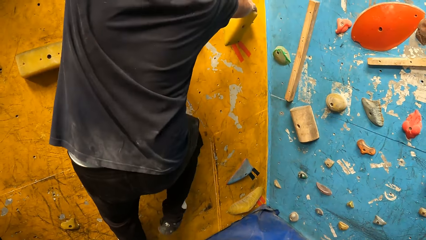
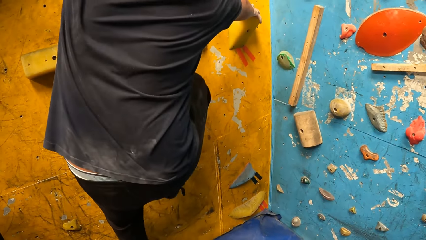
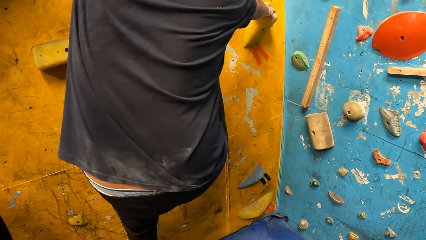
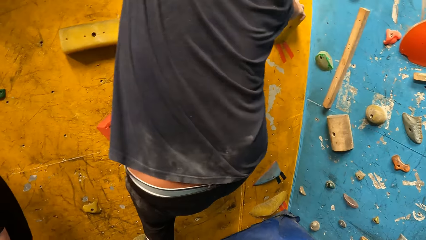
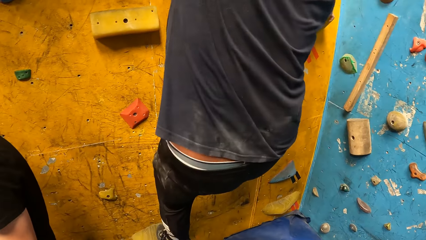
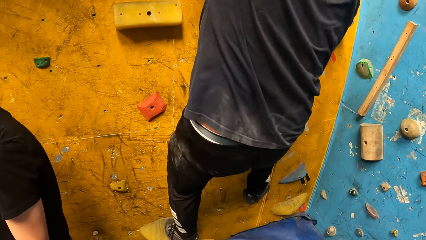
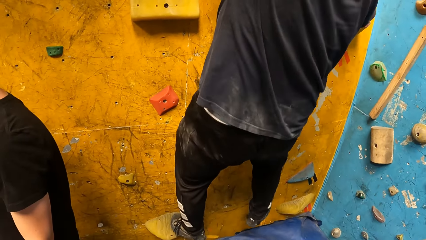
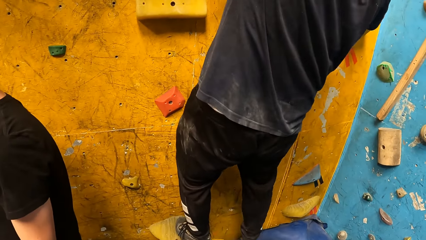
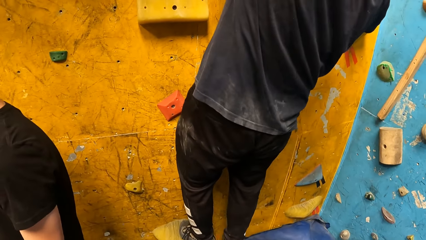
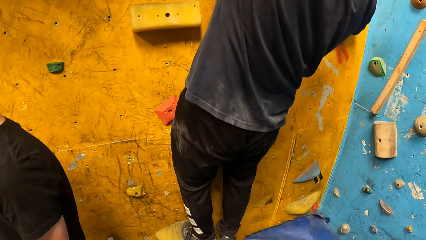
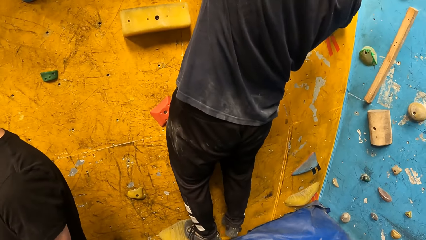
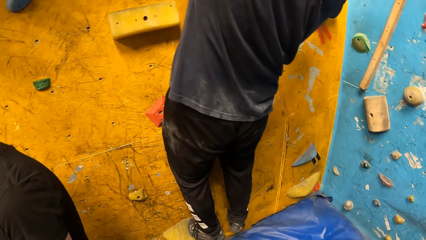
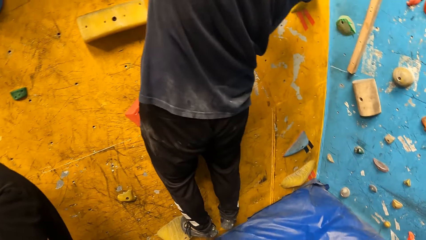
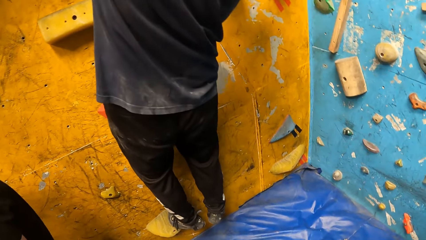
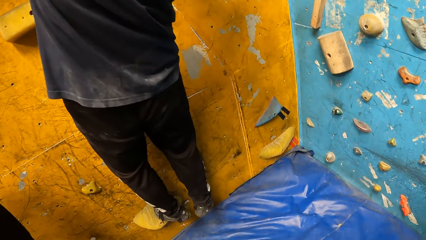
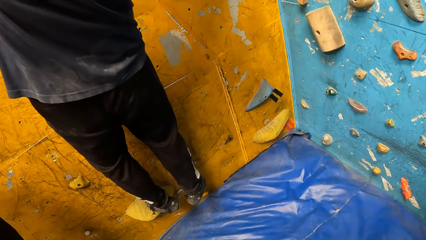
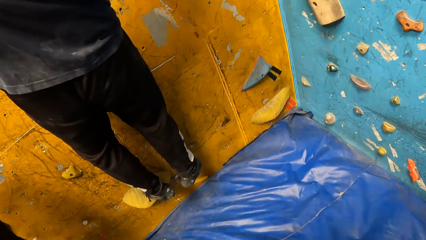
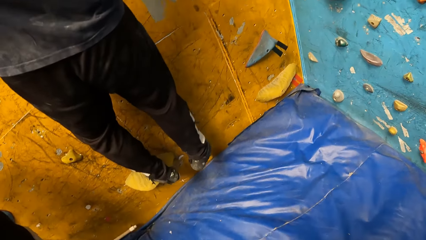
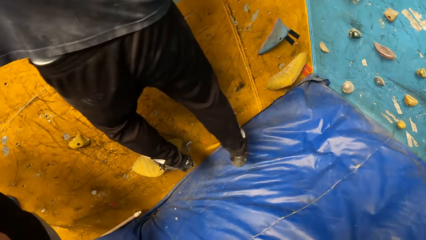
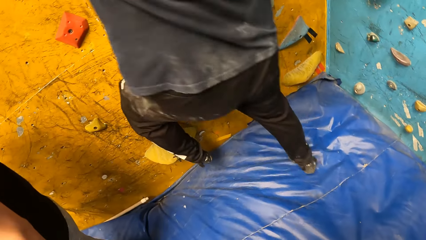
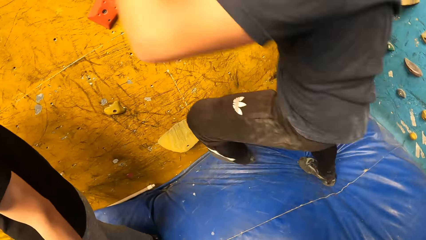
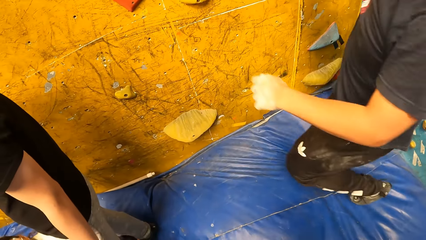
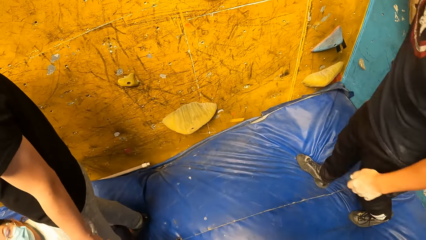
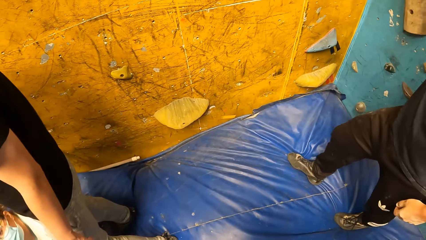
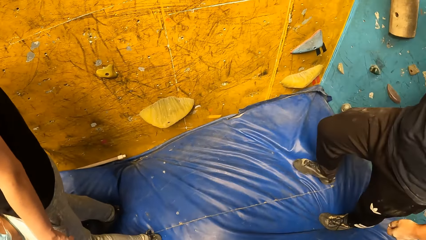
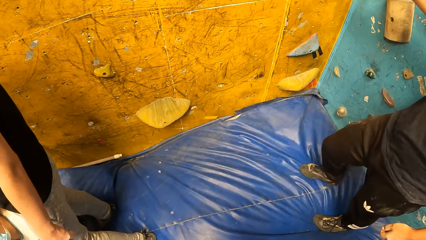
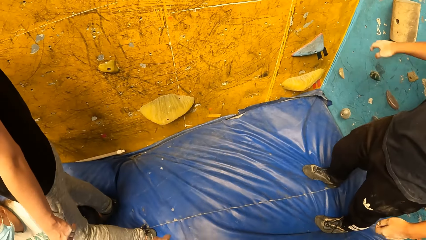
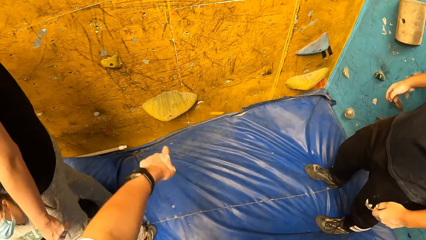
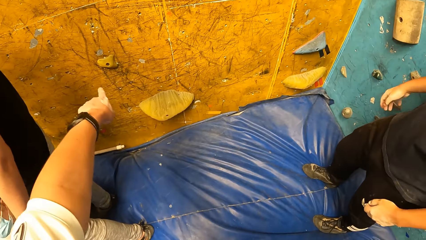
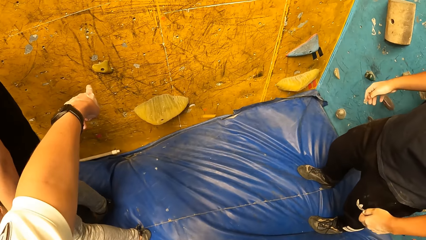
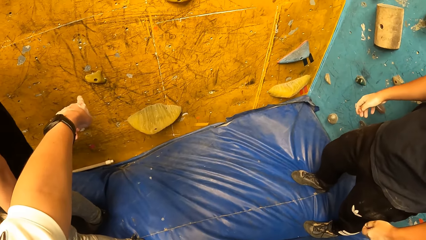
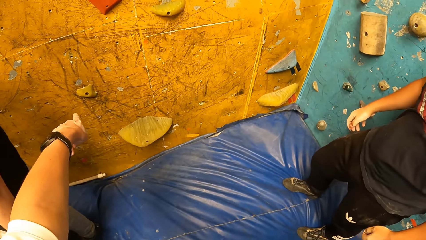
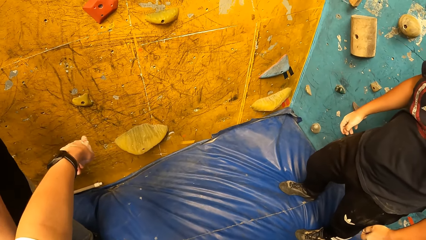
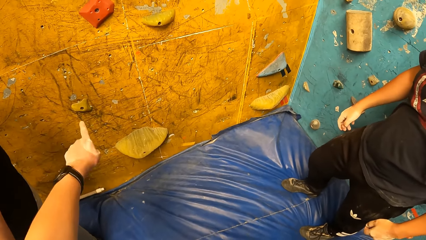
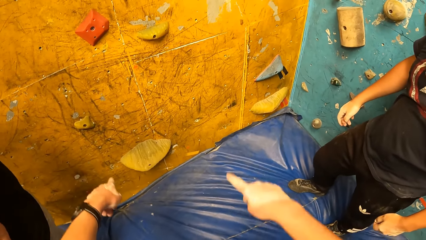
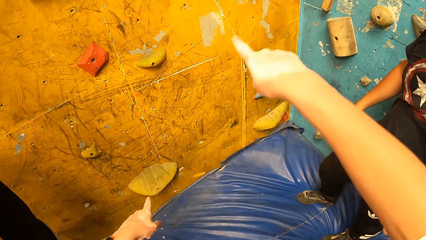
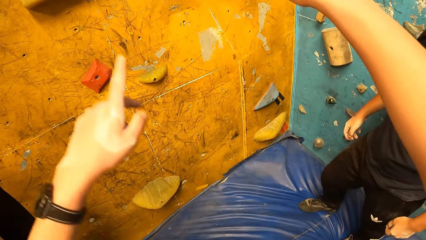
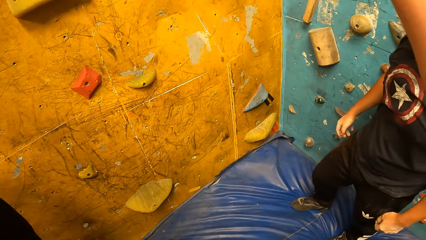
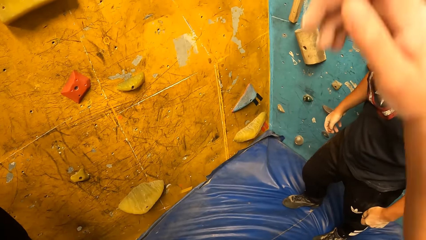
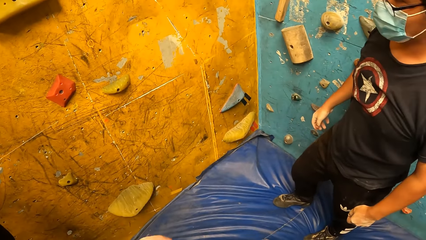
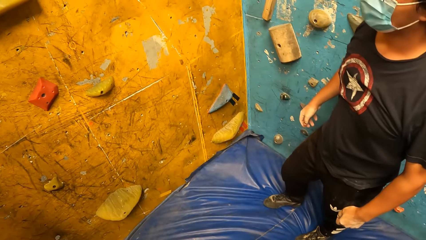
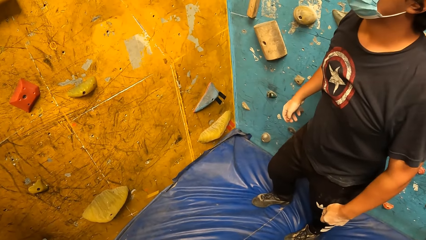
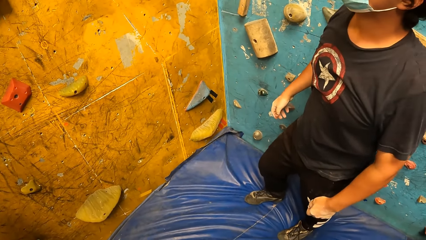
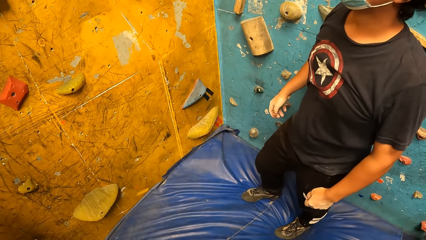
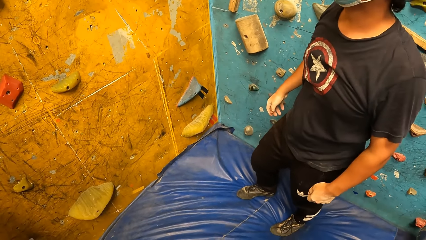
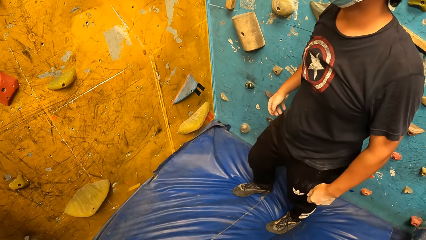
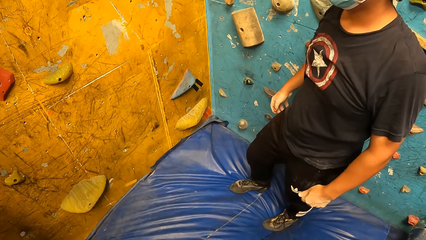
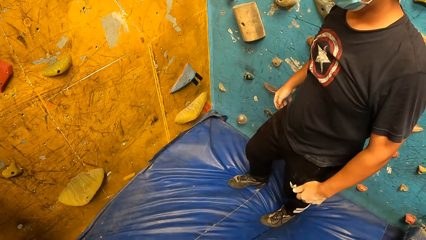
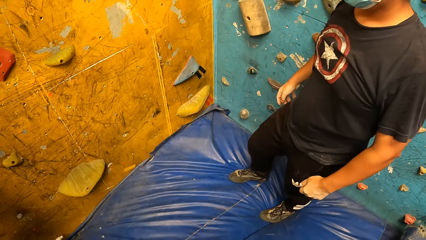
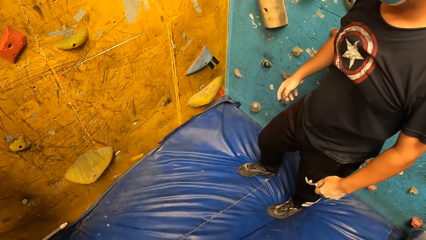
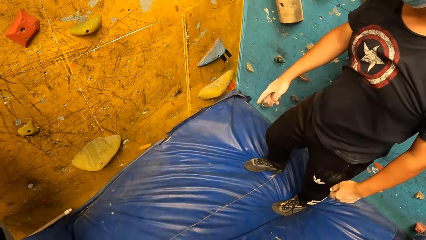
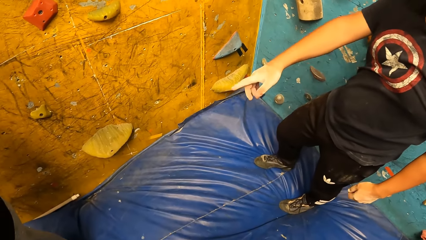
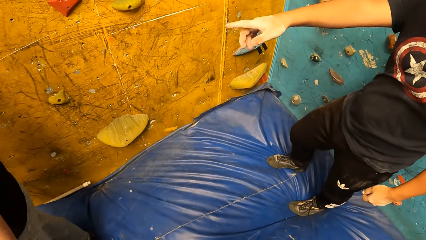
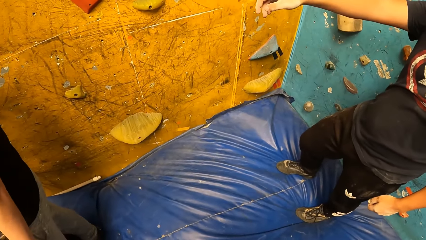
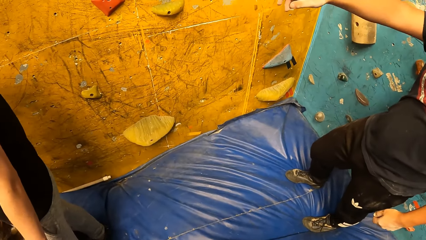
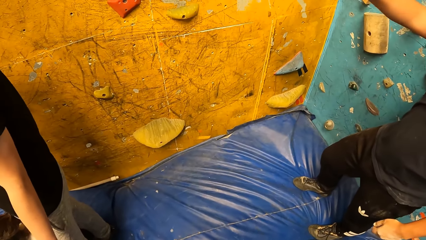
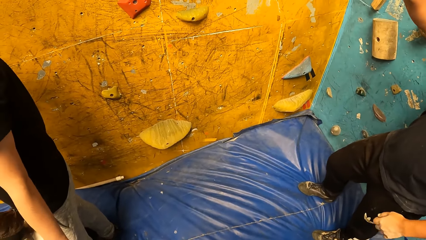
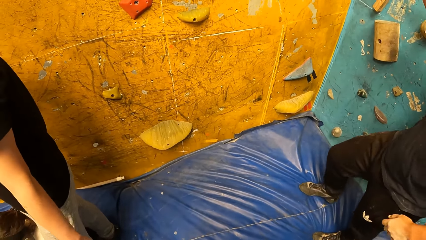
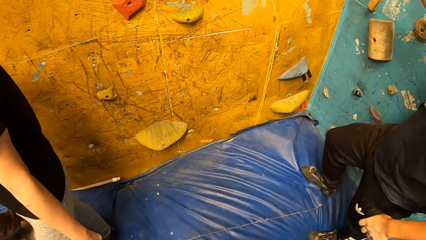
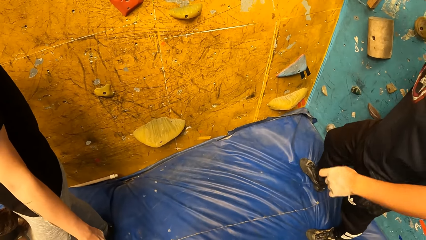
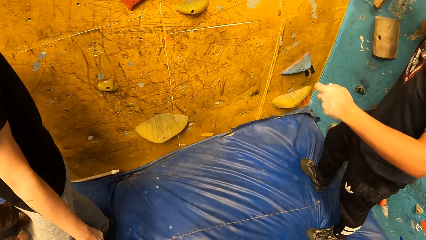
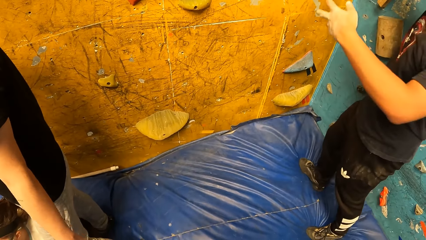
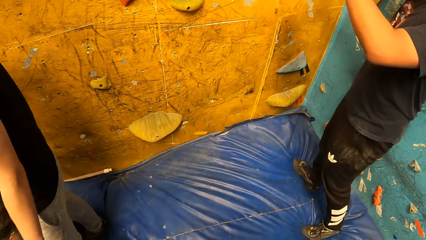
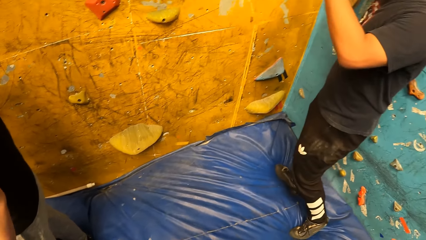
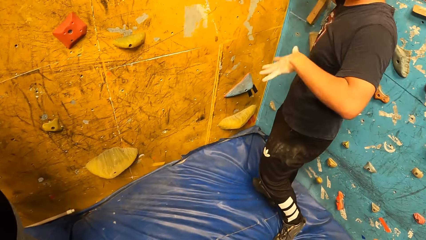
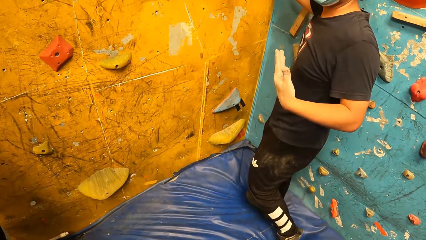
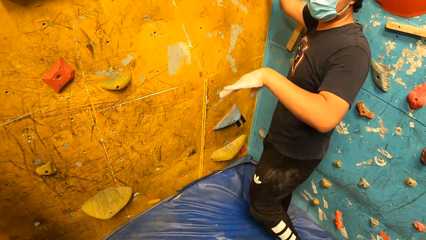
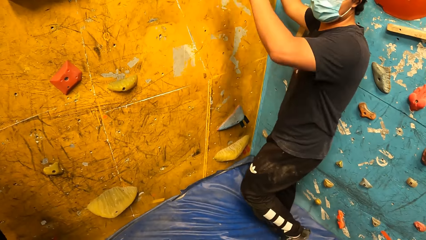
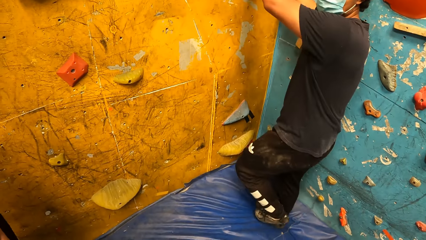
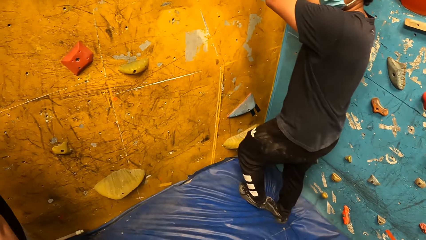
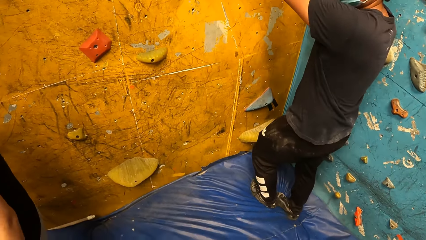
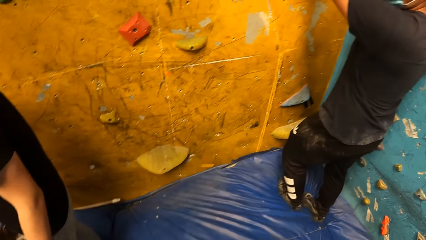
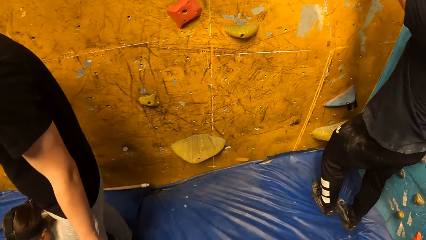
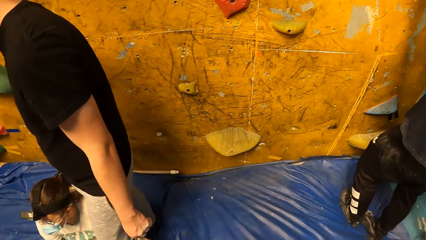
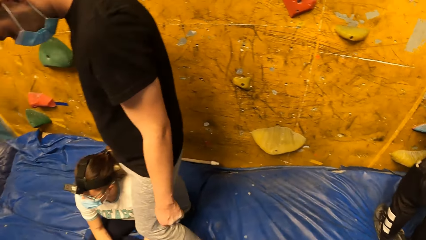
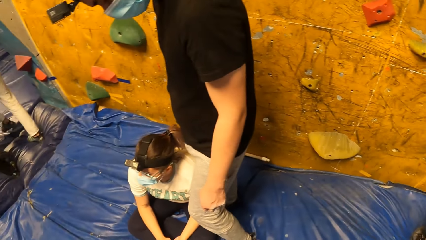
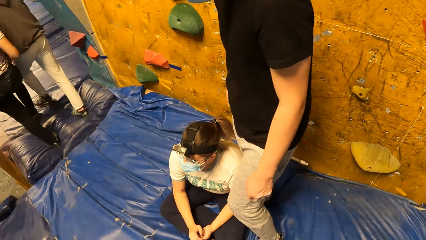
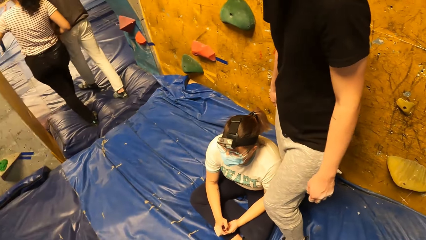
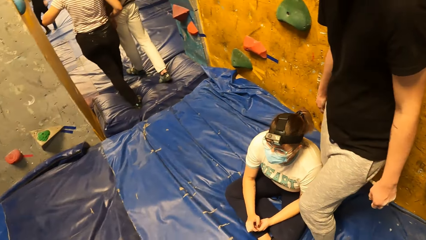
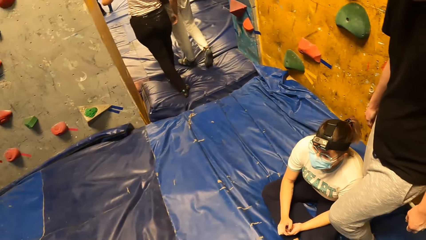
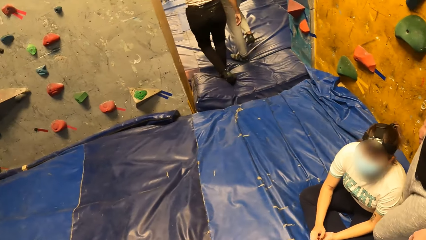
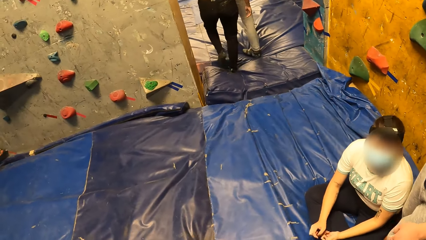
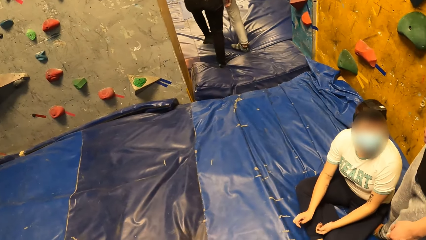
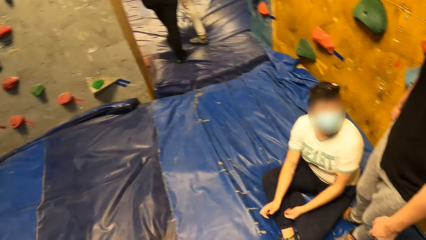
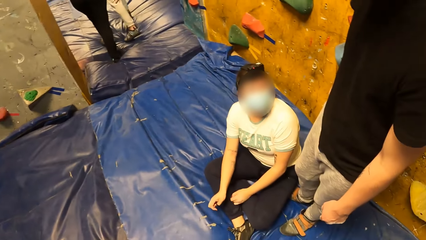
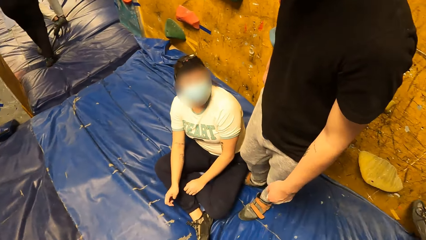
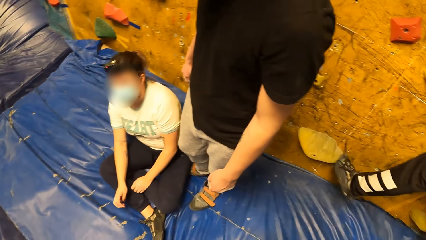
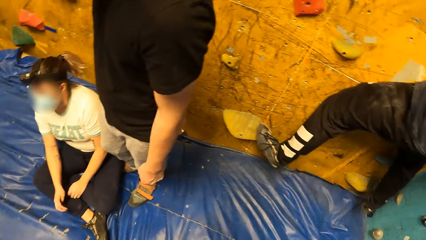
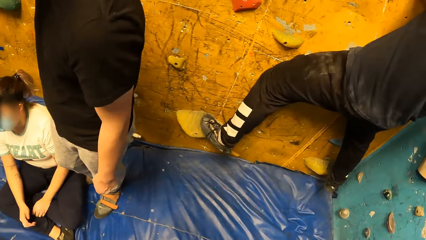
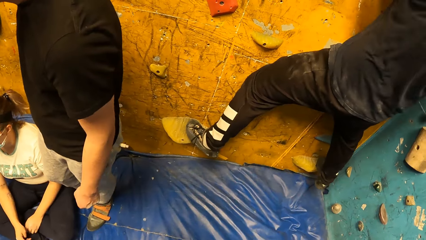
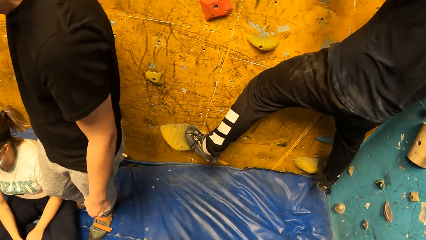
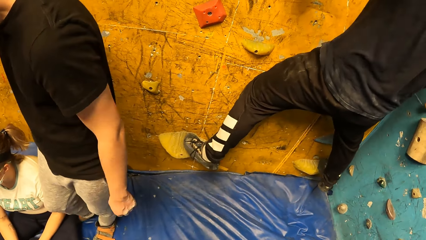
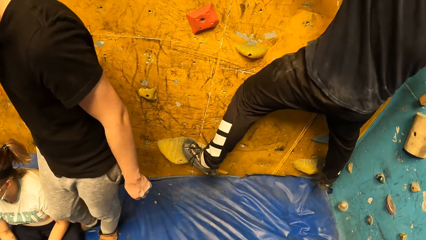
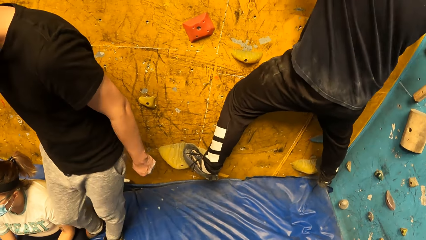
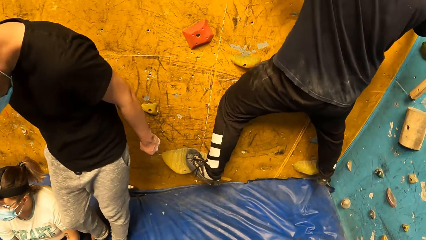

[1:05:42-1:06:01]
The man drops from the climbing wall. The camera wearer gestures at the man. The man climbs the climbing wall.
